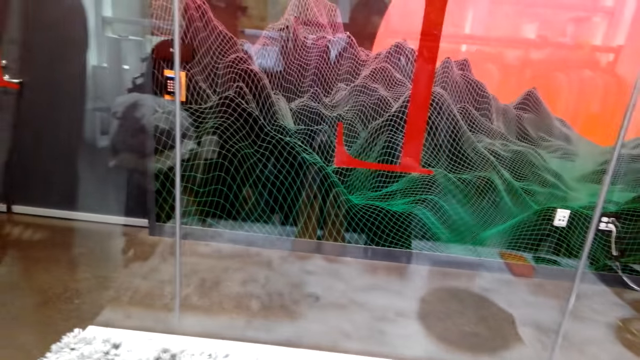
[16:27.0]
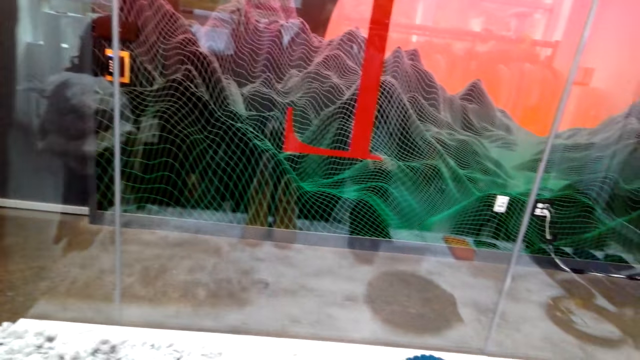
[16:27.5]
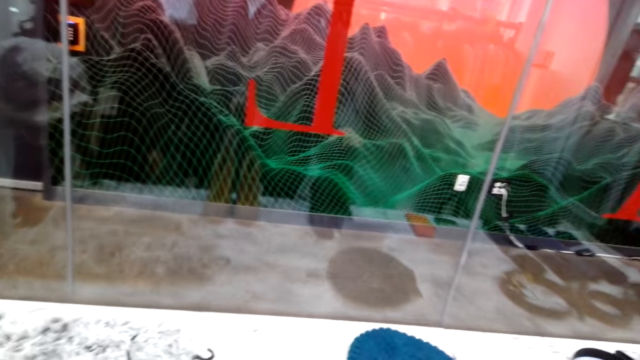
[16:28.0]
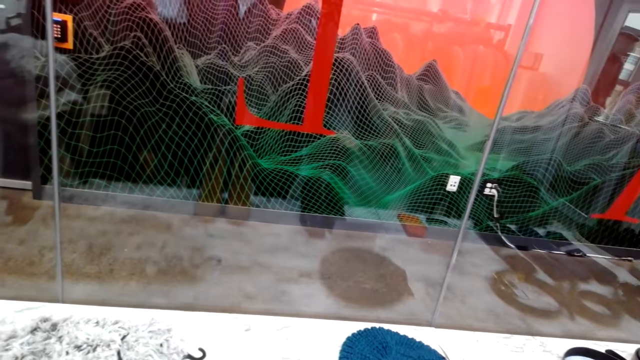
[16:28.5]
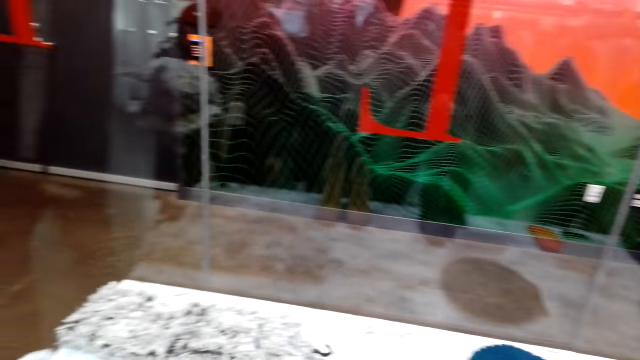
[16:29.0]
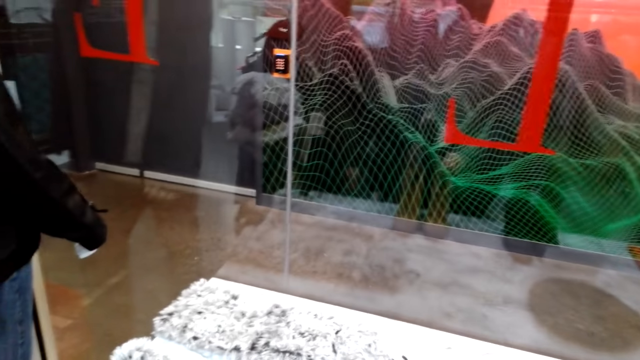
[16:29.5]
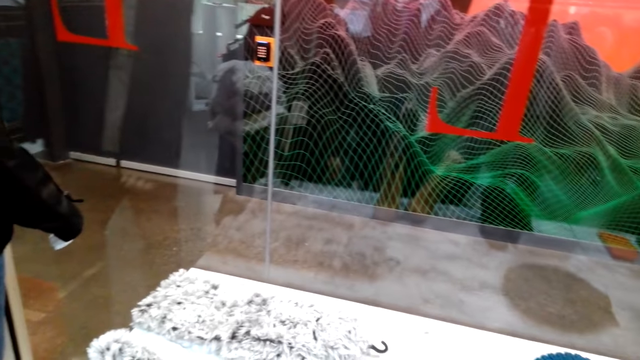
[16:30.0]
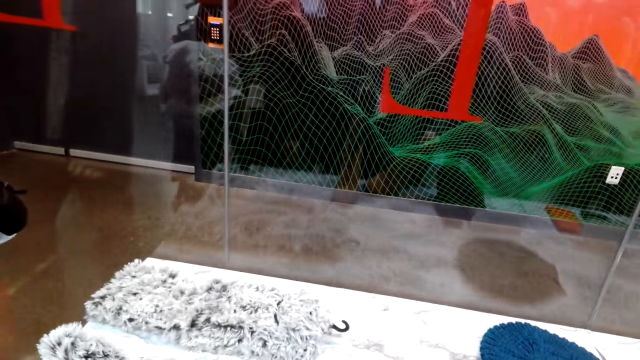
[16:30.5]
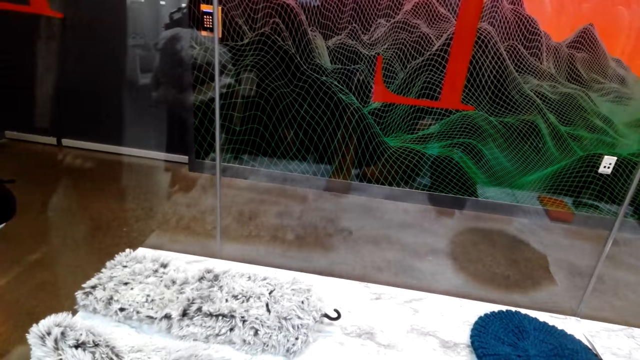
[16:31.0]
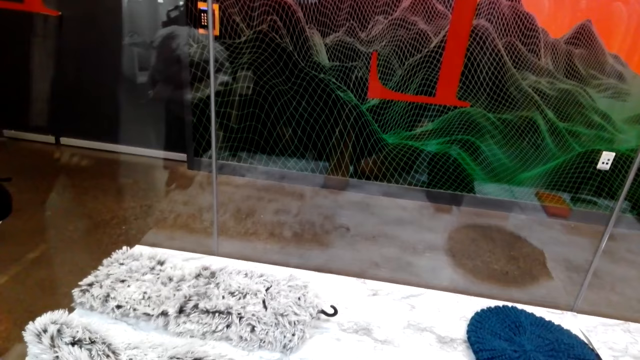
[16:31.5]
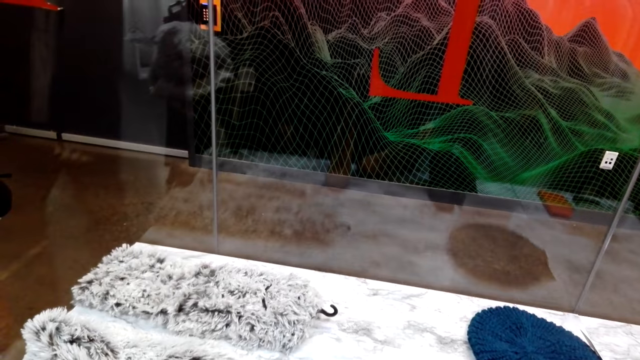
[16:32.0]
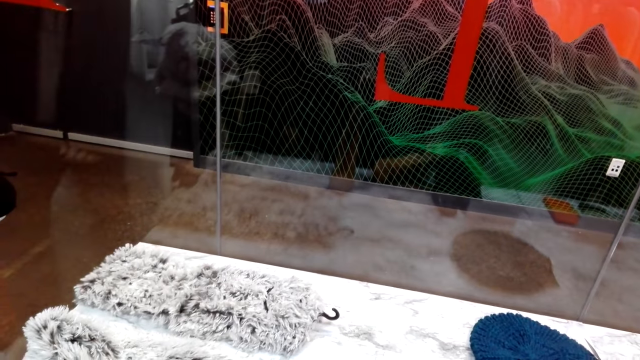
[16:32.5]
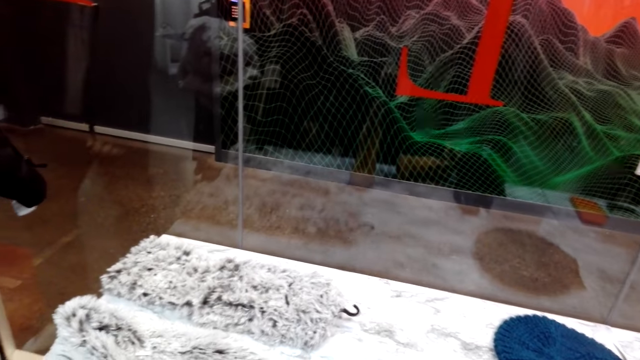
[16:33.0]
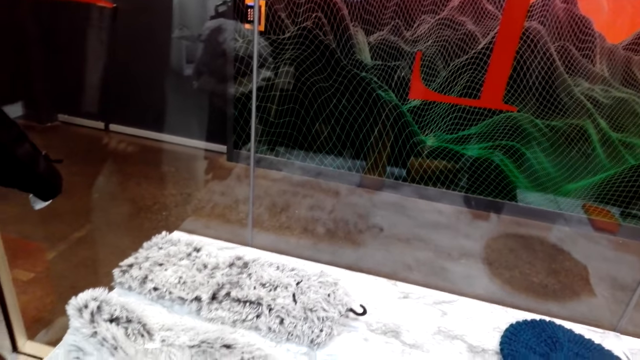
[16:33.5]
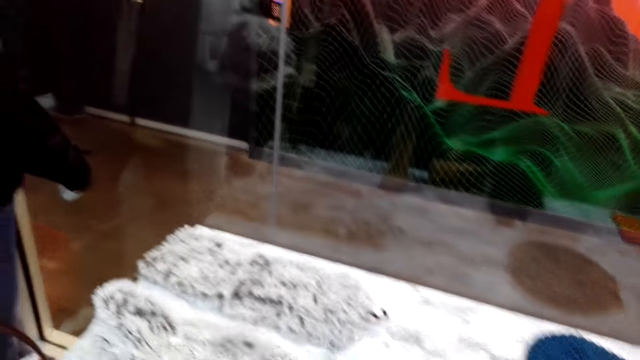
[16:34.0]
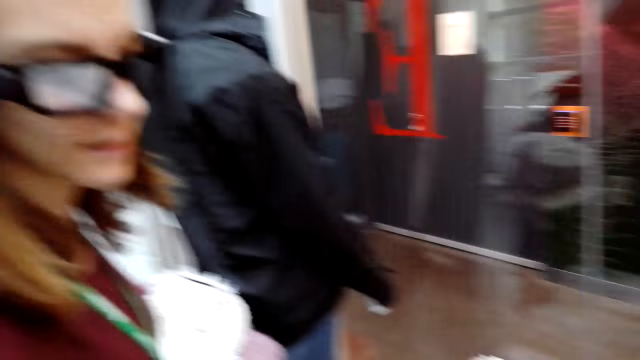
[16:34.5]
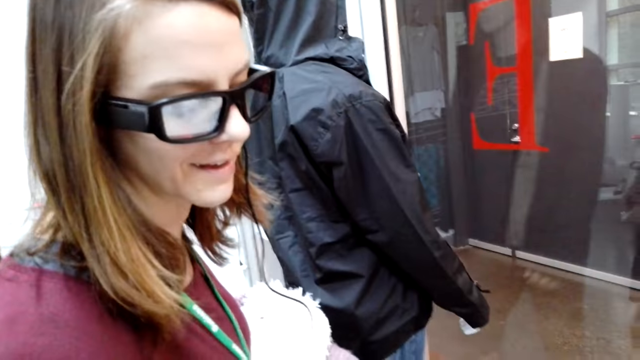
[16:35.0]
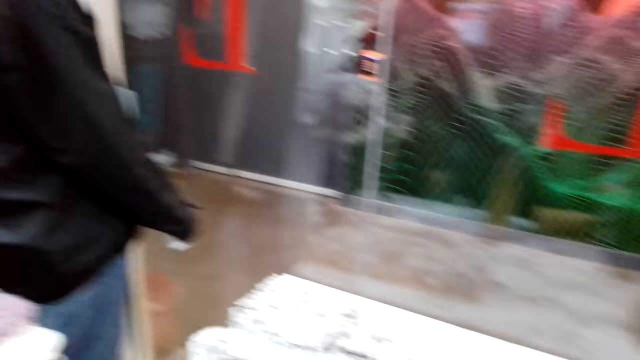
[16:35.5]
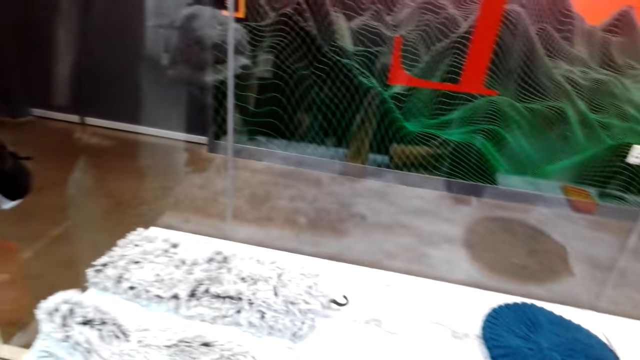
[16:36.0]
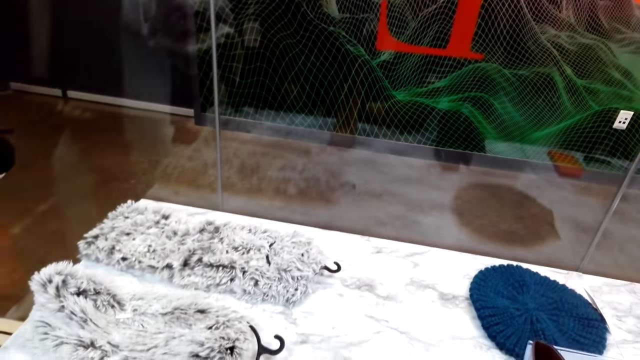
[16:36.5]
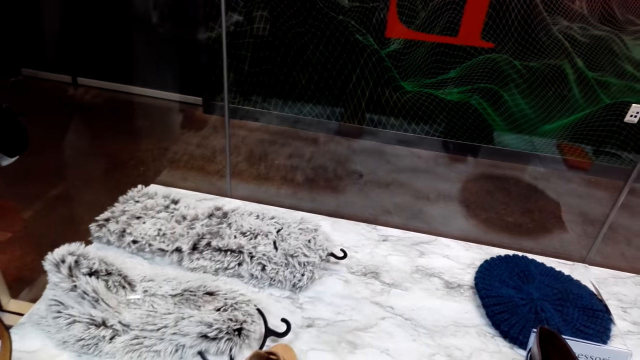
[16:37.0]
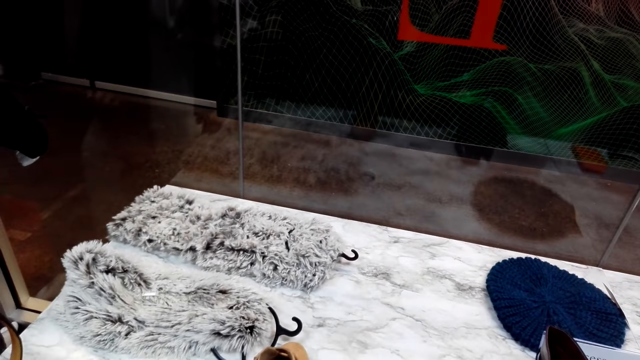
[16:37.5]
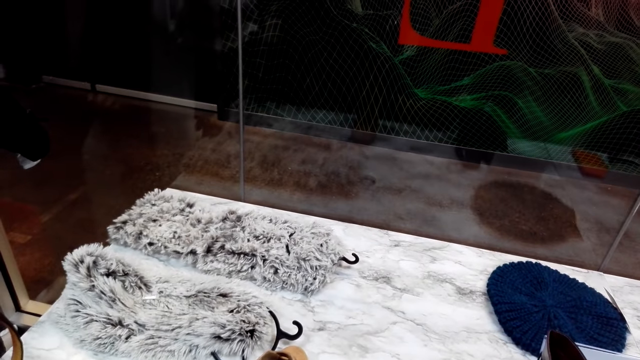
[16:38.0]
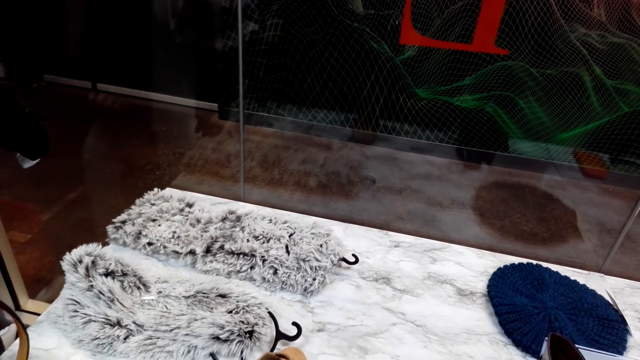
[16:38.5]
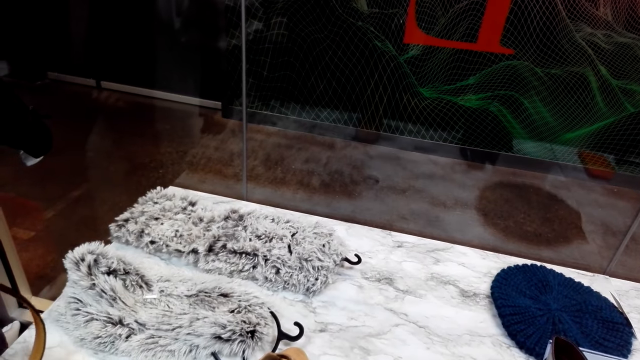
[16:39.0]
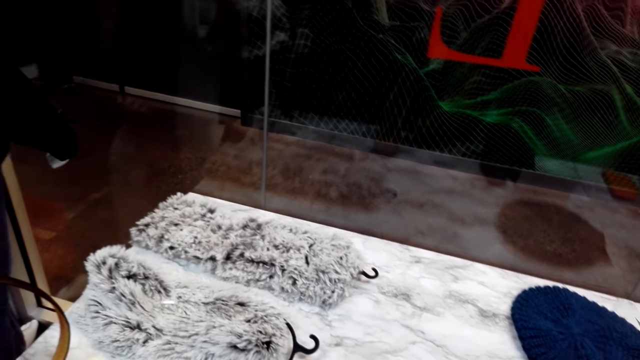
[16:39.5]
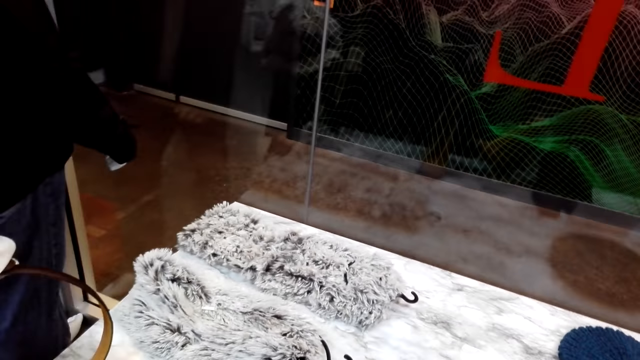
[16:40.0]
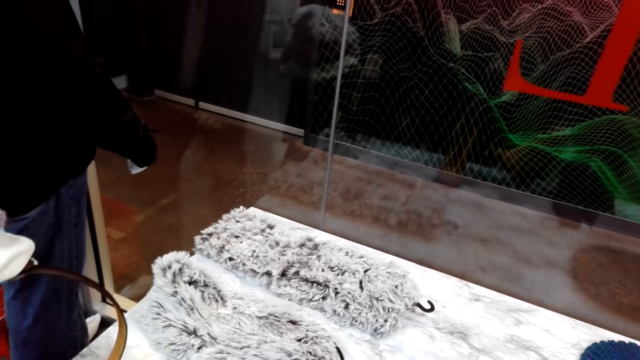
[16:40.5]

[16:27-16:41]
The camera wearer moves the boots on the table. They take a boot. They look at the boot. They touch the boots on the table. They converse to the woman. They look at the woman. They look at the surface. The woman converses to the camera wearer. The camera wearer looks at the surface.

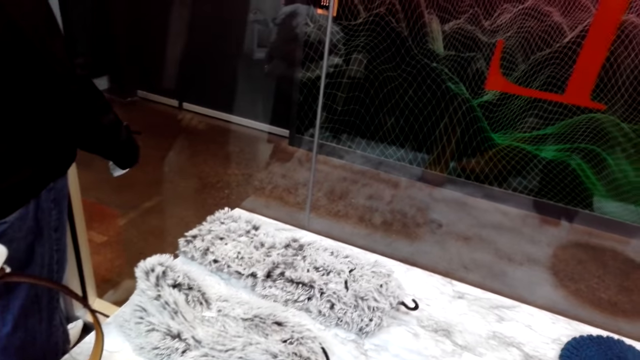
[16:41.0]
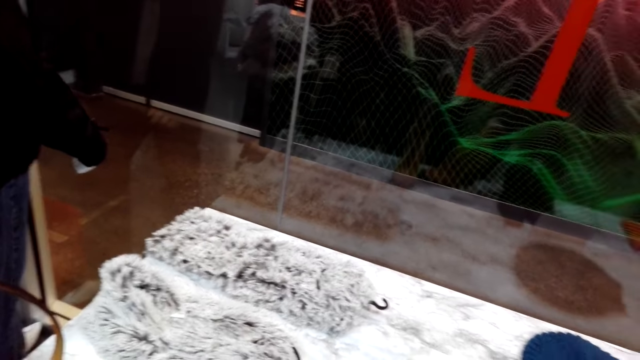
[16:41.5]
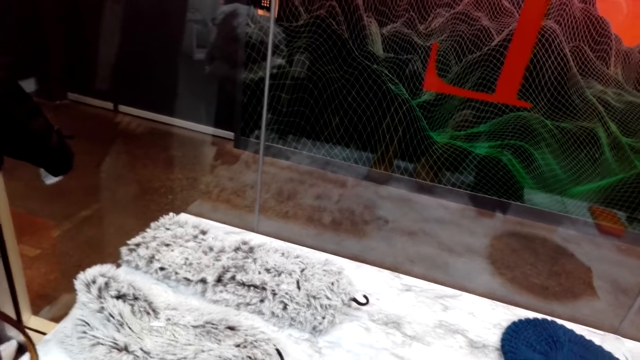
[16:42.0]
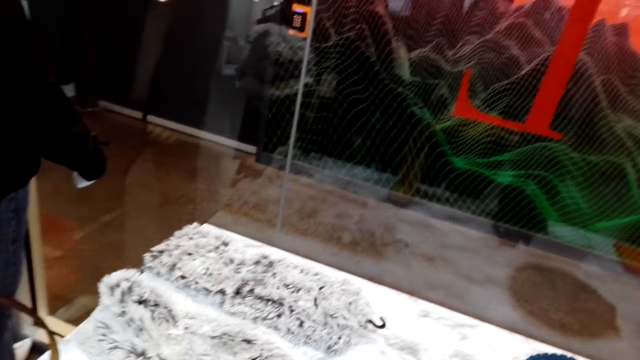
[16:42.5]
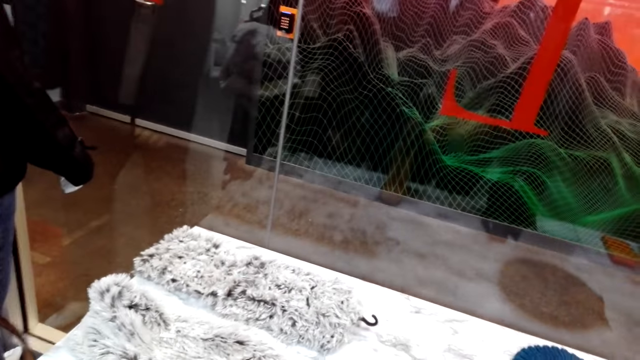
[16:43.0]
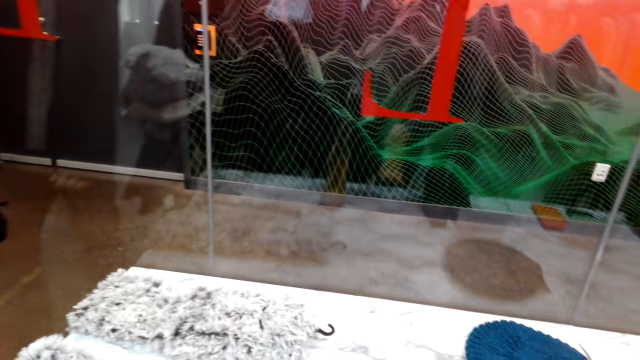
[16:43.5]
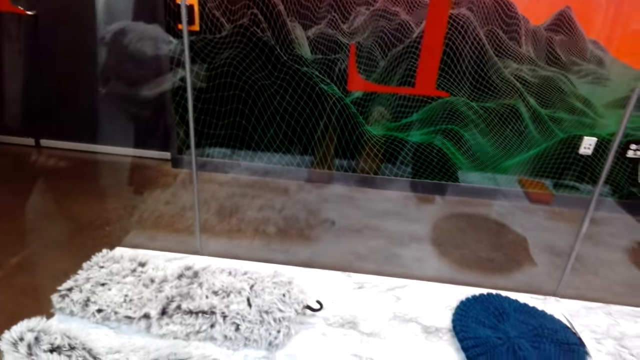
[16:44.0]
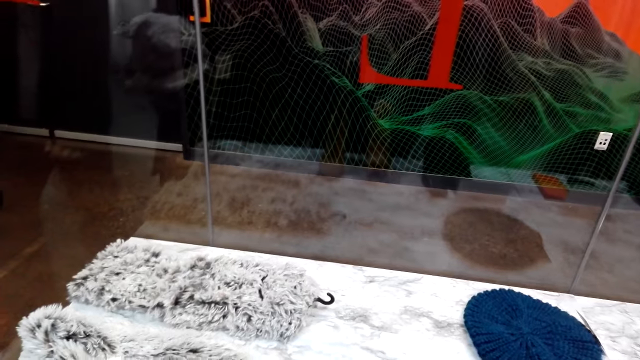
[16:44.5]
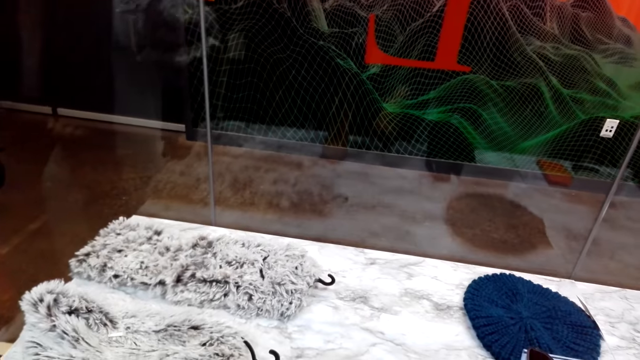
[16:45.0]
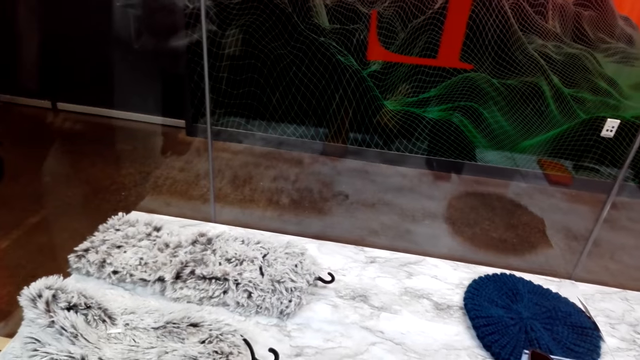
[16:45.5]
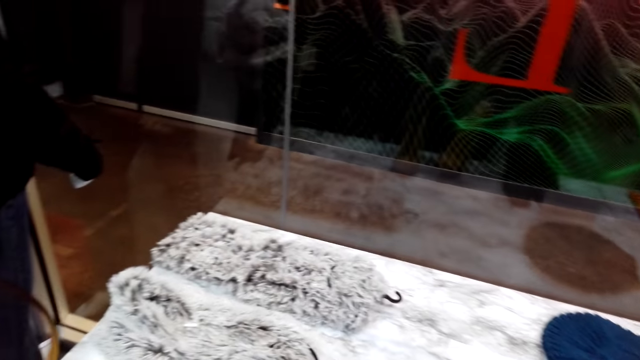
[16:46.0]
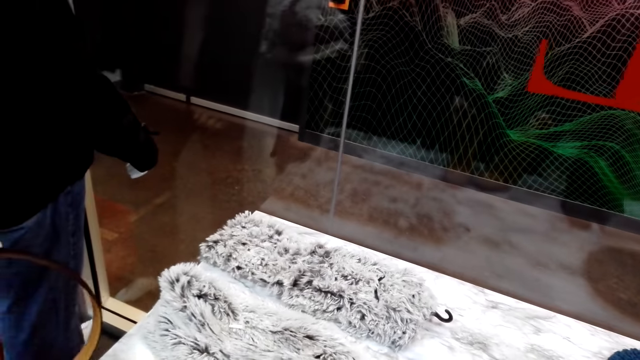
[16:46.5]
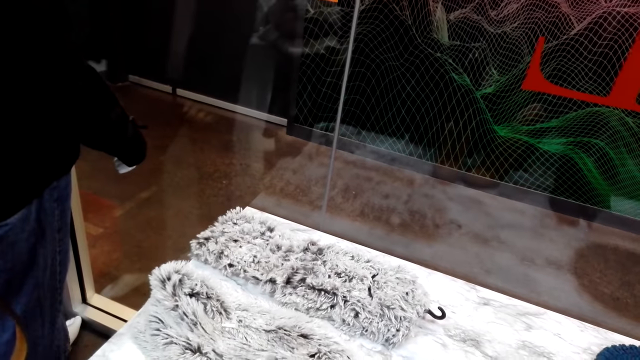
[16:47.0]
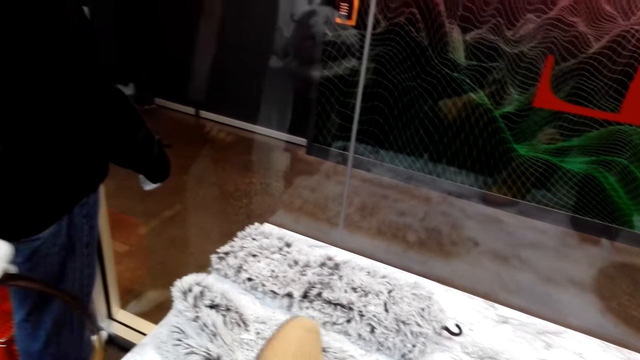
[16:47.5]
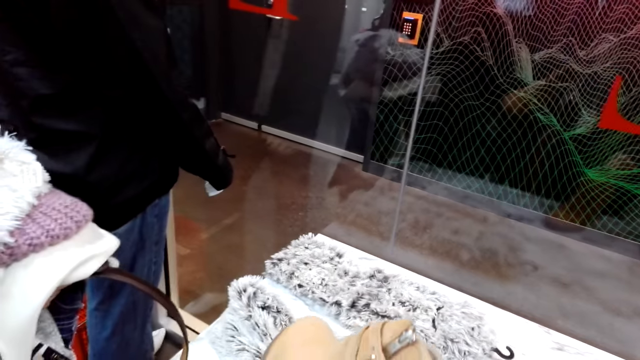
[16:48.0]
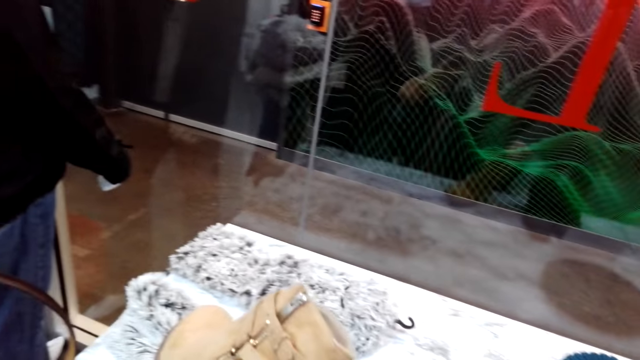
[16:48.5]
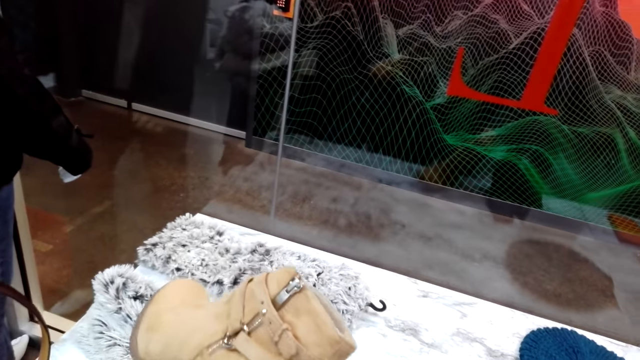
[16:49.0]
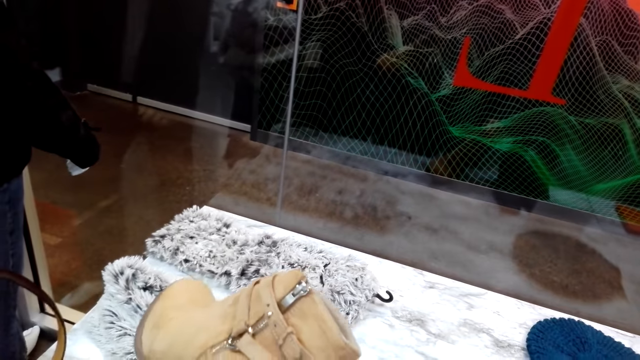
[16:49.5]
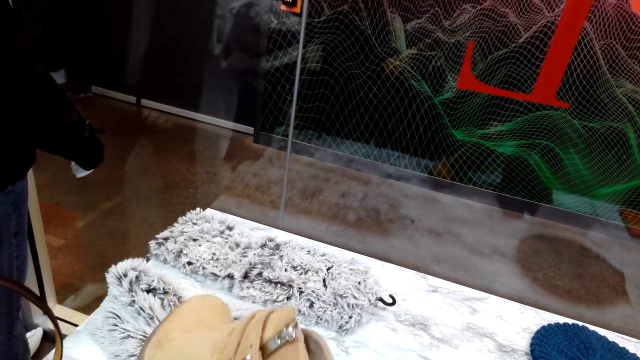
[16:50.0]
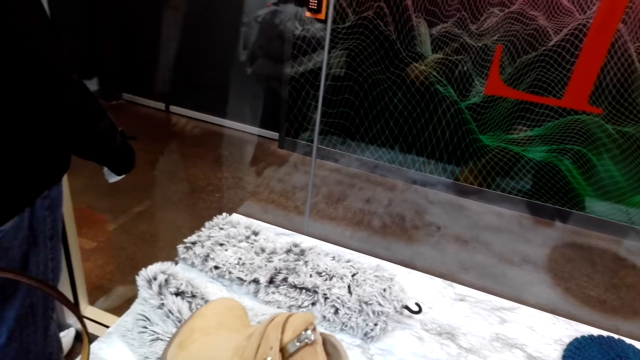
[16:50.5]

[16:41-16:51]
The camera wearer lifts a boot. They put the boot on the surface. They turn the boot. The woman speaks to the camera wearer. The camera wearer lifts the boot. They look at the boot. The woman picks up the boot from the table and looks at the boot.
